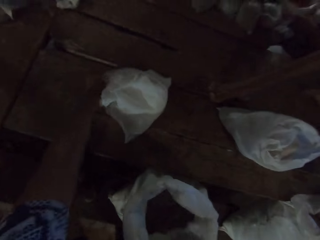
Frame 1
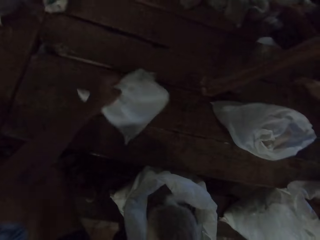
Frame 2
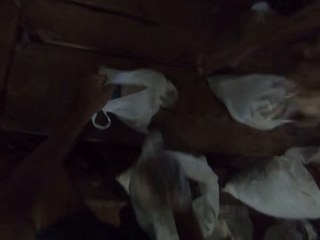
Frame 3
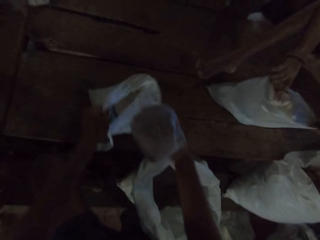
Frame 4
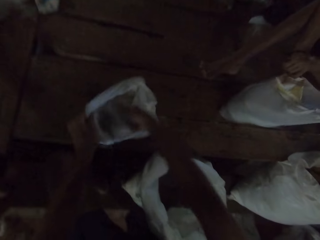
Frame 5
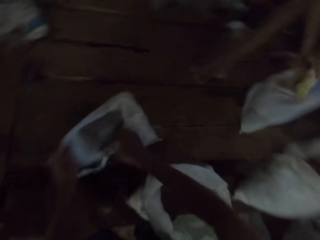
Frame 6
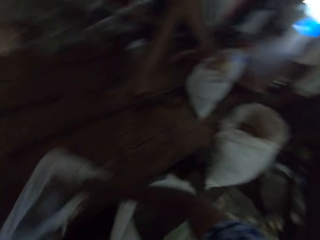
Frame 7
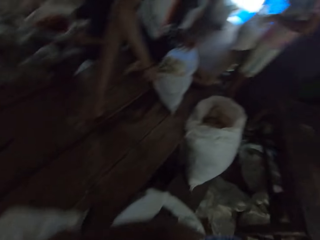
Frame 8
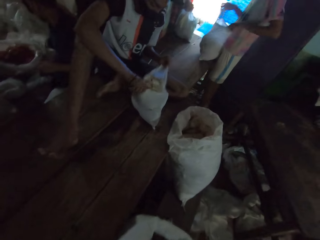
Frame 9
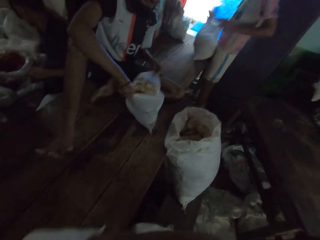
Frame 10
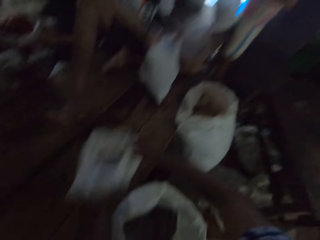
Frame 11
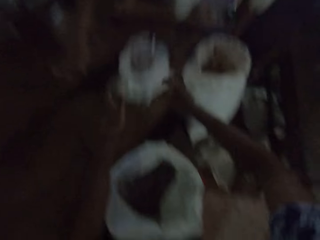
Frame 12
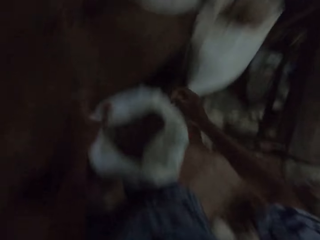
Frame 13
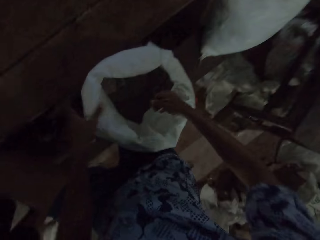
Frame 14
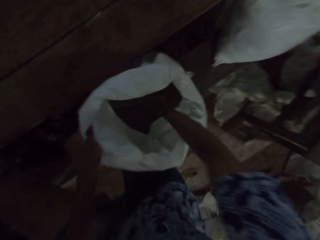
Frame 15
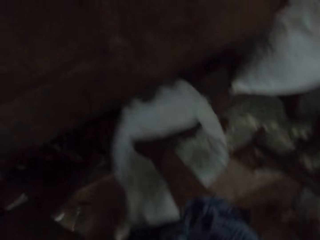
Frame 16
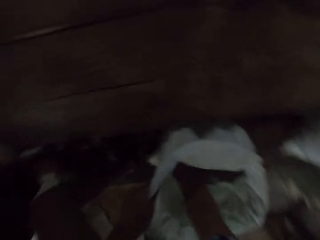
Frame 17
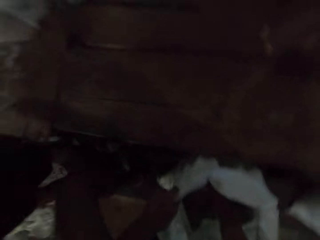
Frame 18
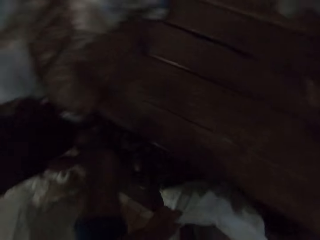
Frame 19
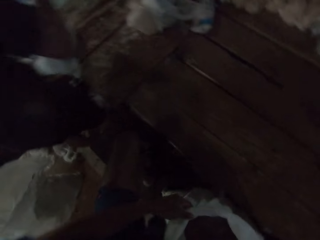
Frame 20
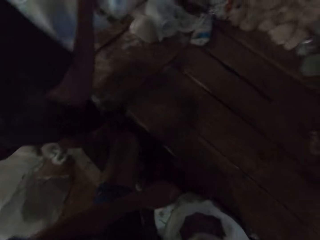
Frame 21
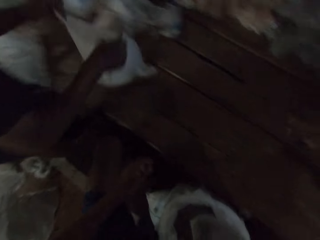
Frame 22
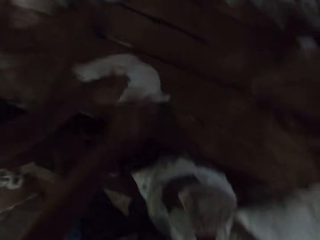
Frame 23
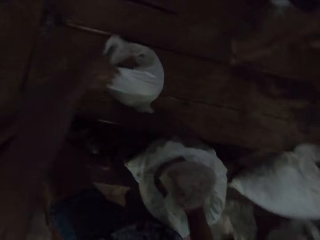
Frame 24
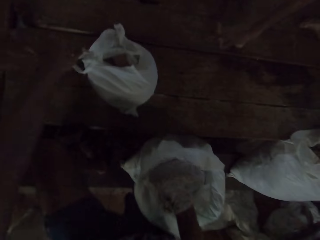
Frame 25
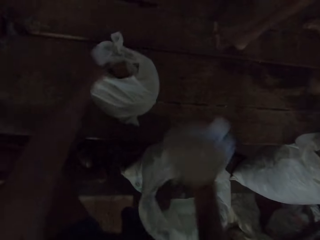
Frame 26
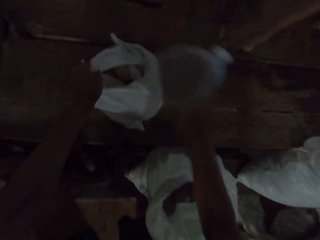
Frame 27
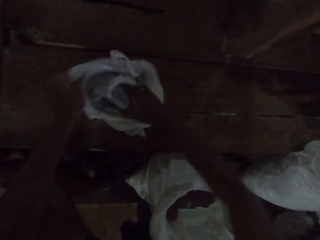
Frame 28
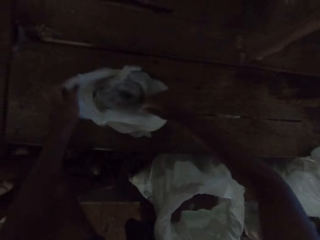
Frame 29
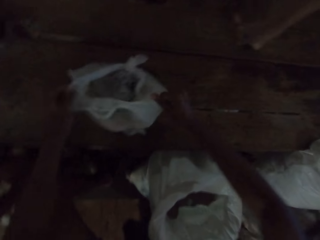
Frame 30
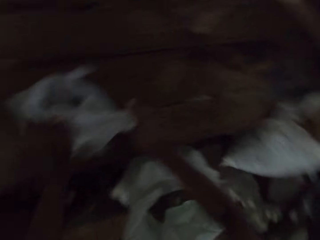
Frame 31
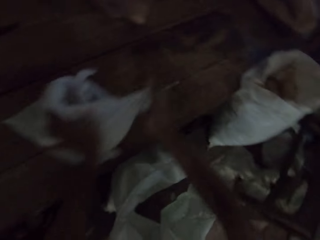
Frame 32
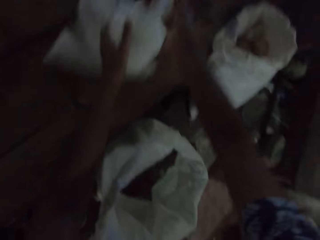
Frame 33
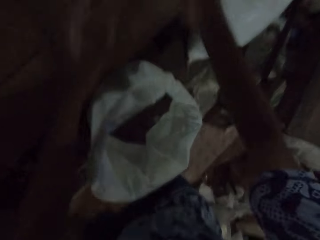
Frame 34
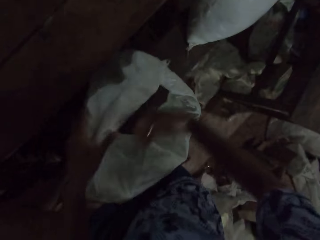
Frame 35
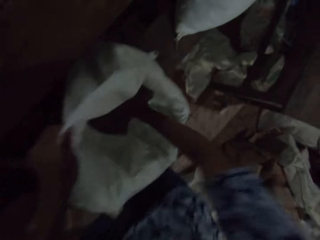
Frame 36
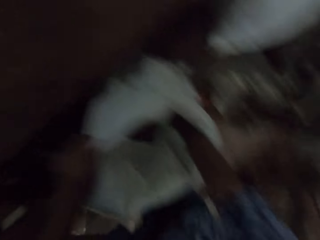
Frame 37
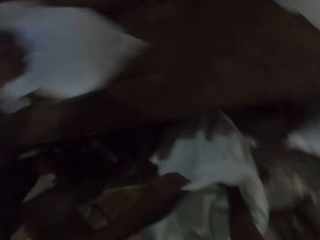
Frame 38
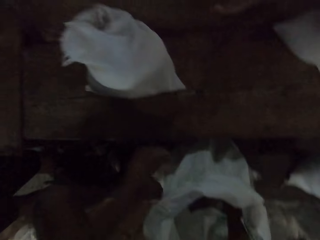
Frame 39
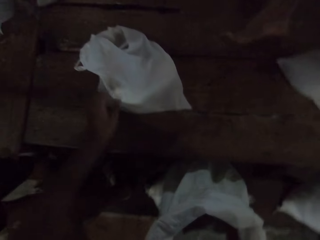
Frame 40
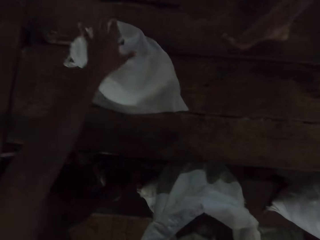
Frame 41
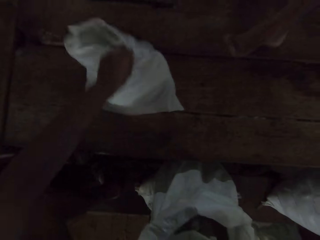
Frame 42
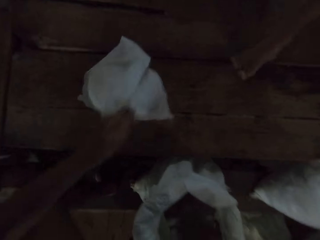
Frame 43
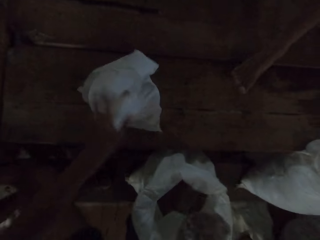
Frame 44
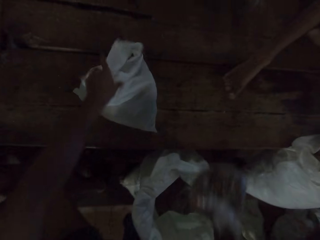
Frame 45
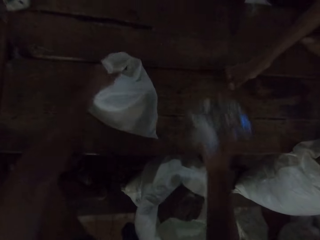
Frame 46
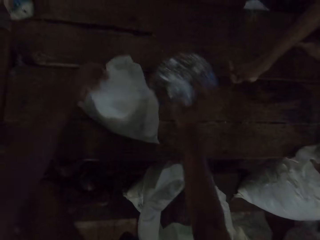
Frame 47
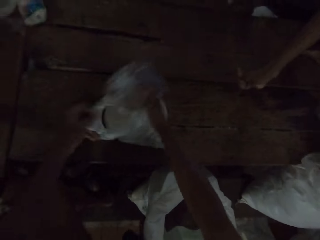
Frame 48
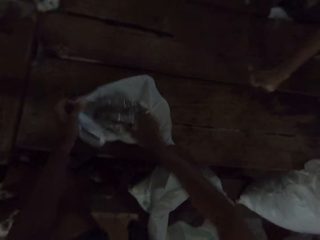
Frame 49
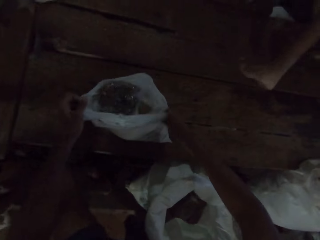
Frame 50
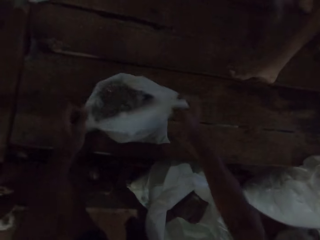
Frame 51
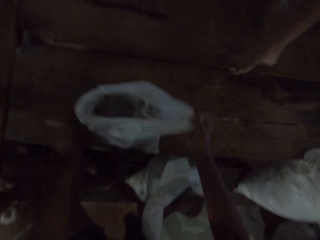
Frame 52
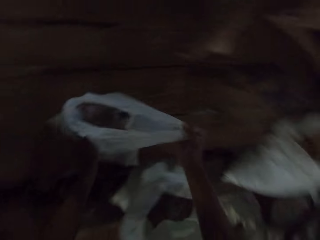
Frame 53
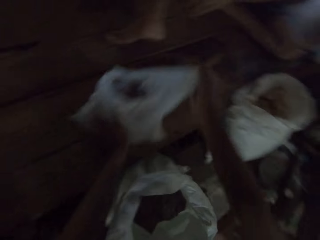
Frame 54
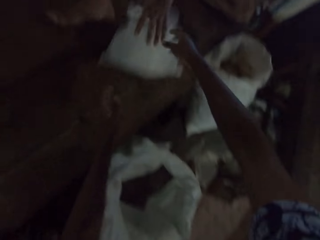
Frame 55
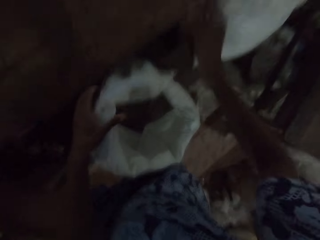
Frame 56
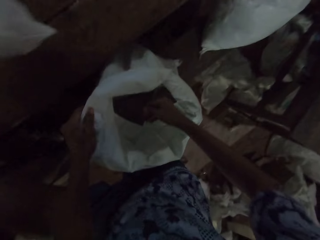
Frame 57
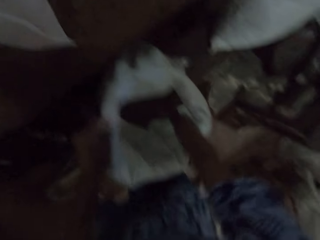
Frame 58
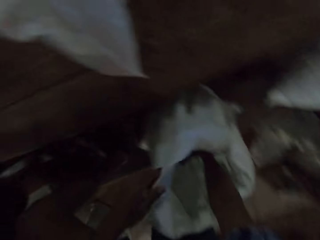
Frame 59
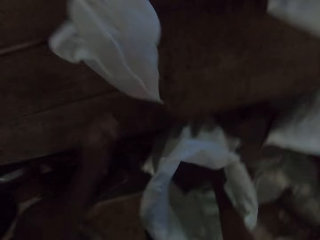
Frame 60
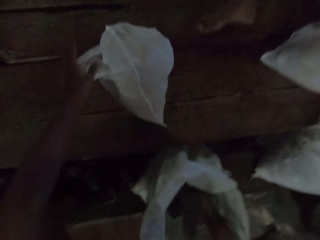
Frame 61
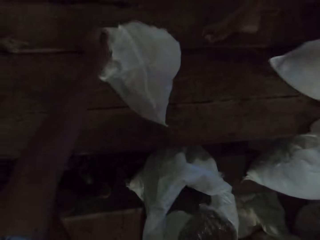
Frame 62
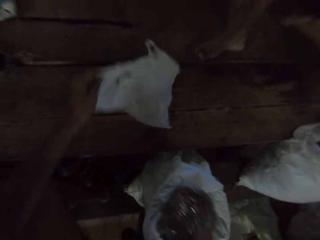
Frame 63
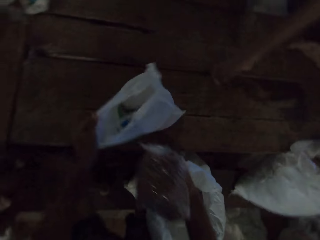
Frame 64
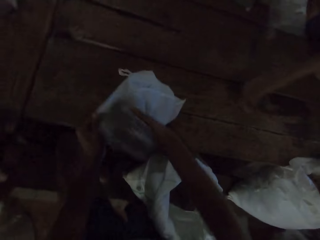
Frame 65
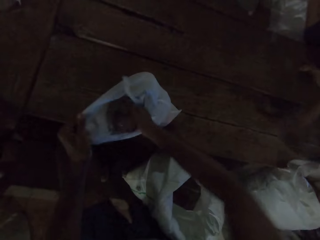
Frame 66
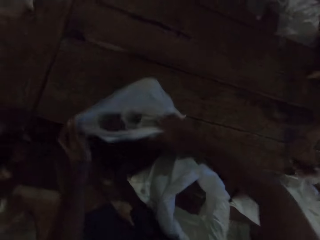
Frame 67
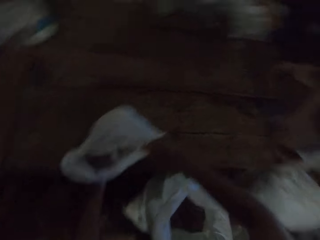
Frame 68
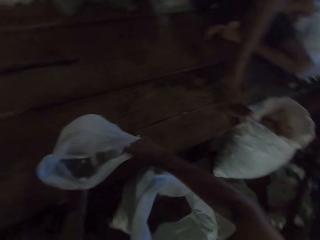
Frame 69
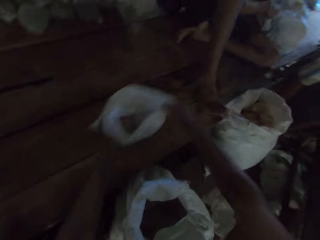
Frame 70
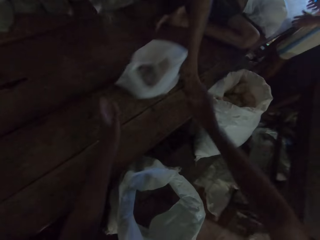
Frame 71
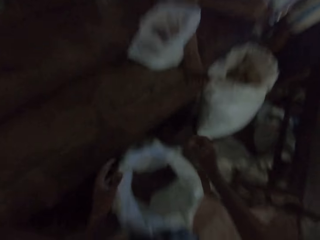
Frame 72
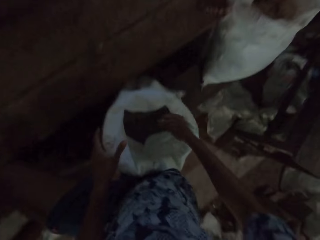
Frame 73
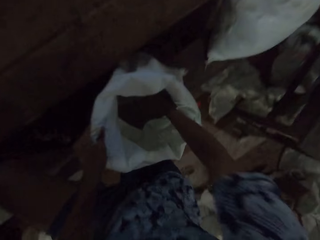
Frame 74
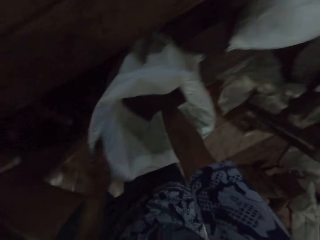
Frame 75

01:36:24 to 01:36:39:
A man drops a nylon bag on the table with his right hand. The camera wearer takes a packet of beans. He puts the pack in a nylon bag or paper bag with his right hand. He adjusts the nylon bag on the table with both hands. He pushes away the paper bag. He picks a pack of beans from the bag with his right hand. The man drops a nylon bag on the table with his right hand. The camera wearer puts the pack in the nylon bag with his right hand. He adjusts the nylon bag on the table with both hands. He pushes away the paper bag. He picks a pack from the bag with his right hand. The man drops a nylon bag on the table with his right hand. The camera wearer touches the paper bag. He puts the pack in the nylon bag with his right hand. He adjusts the nylon bag on the table with both hands. He pushes away the paper bag. The man drops a nylon bag on the table with his right hand. The camera wearer picks a pack of beans from the bag with his right hand. He puts the pack in the nylon bag with his right hand. He adjusts the nylon bag on the table with both hands.

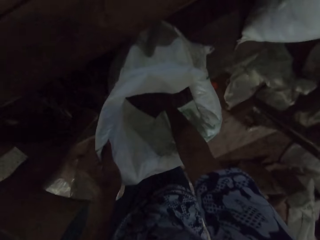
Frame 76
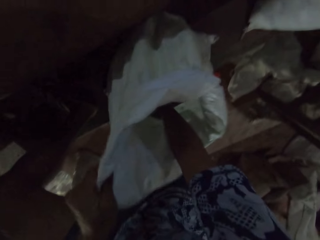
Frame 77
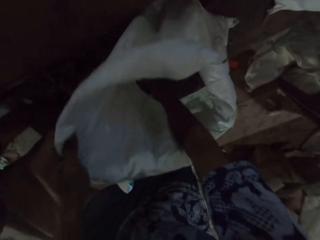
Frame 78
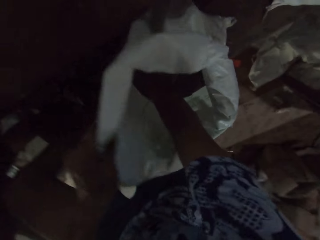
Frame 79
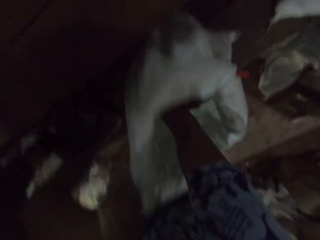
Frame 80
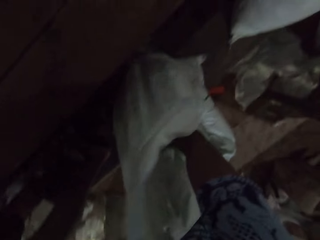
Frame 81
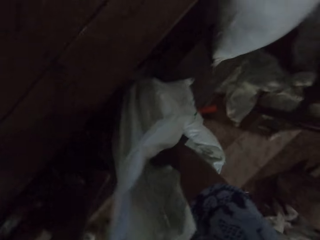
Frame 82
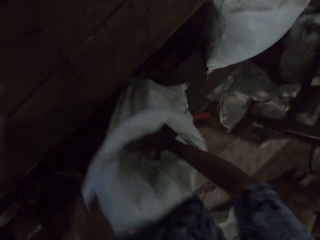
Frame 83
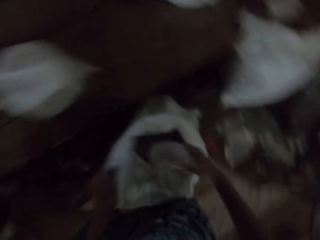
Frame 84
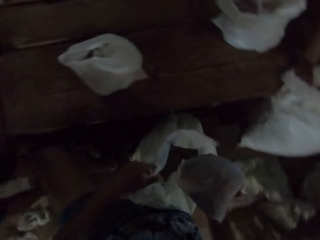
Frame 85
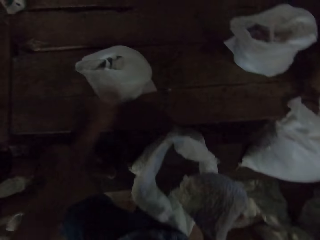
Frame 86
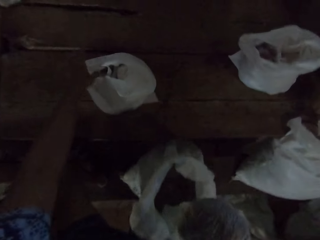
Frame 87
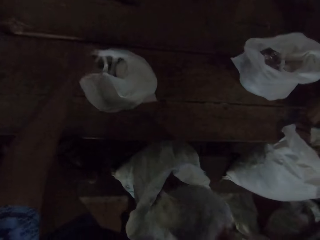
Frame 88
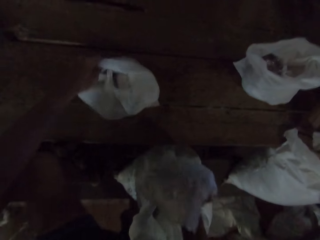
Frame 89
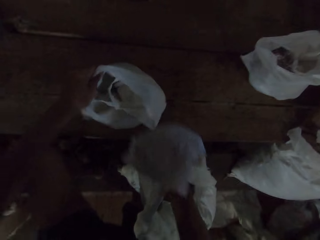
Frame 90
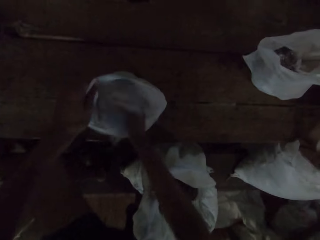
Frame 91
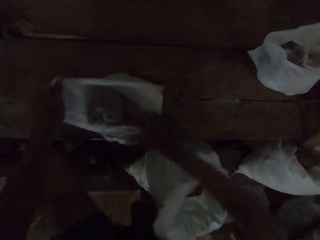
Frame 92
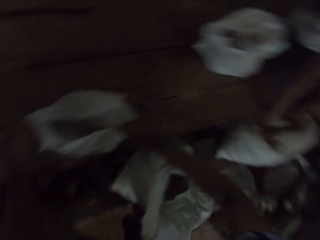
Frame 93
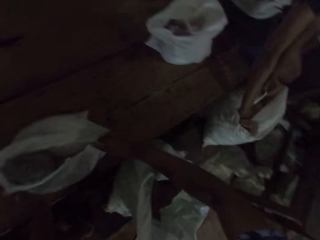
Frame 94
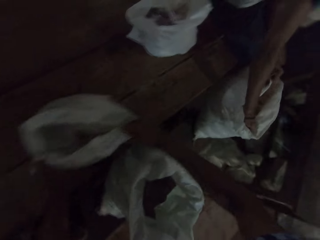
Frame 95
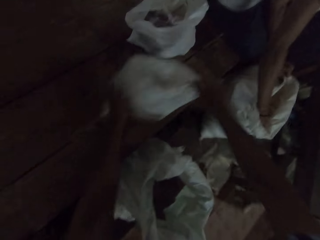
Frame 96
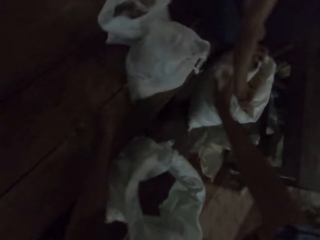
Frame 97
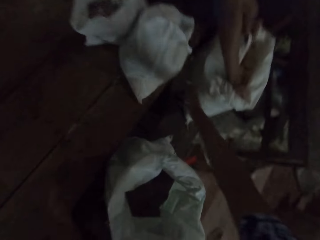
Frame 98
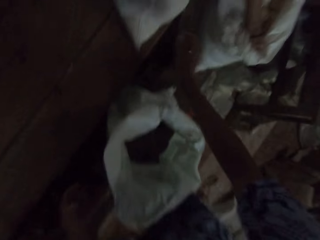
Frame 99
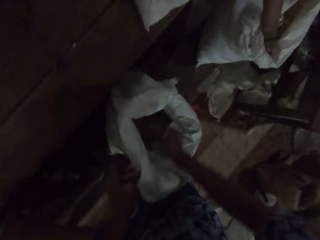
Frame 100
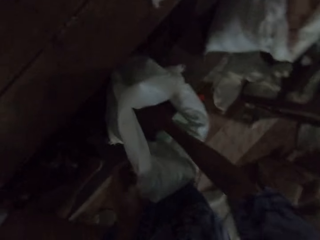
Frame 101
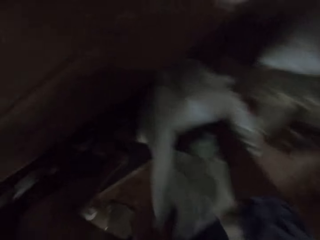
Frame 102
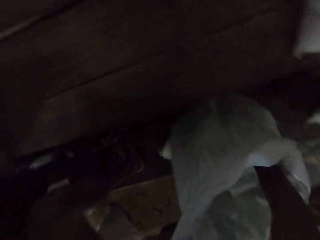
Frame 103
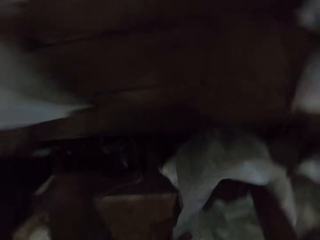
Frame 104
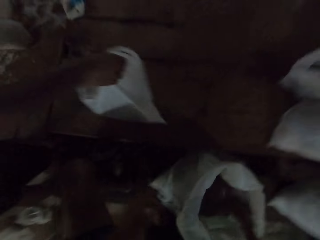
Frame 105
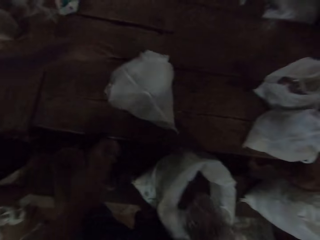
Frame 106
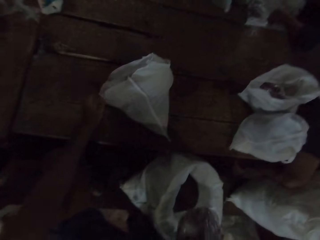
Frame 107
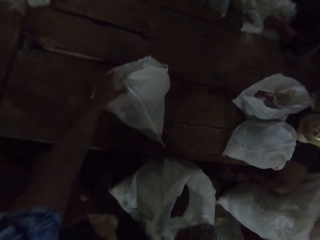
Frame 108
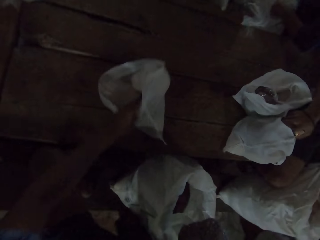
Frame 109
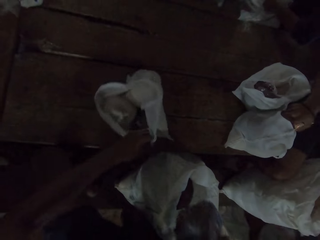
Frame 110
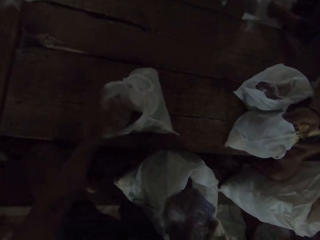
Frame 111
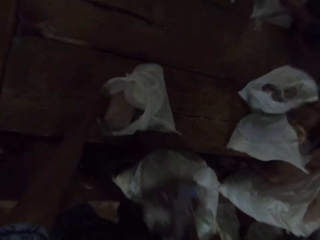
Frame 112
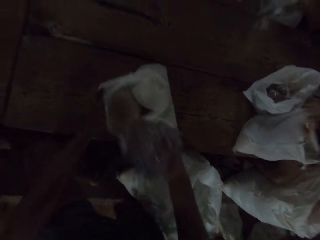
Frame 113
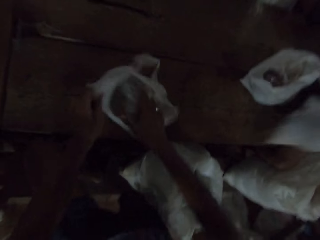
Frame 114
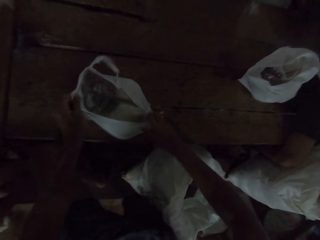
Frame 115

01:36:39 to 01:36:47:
The camera wearer picks a pack of beans from the bag with his right hand. He pushes away the paper bag. He puts the pack in a nylon bag or the paper bag with his right hand. He adjusts the nylon bag on the table with both hands. A man adjusts the bag on the floor with both hands. The camera wearer pushes away the paper bag. He picks a pack of beans from the bag with his right hand. Another man drops a nylon bag on the table with his right hand.
